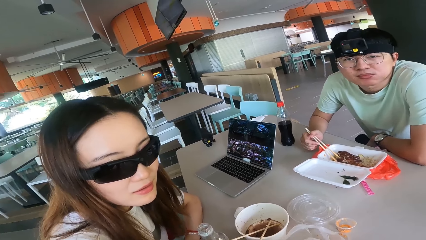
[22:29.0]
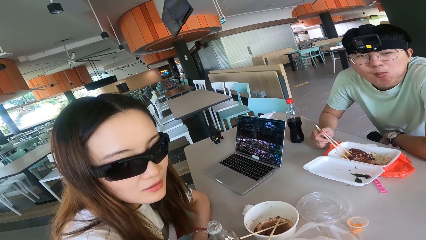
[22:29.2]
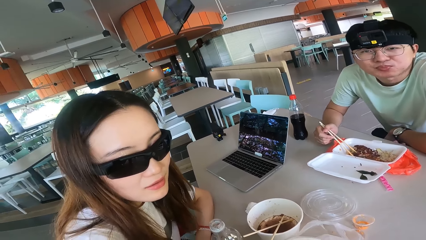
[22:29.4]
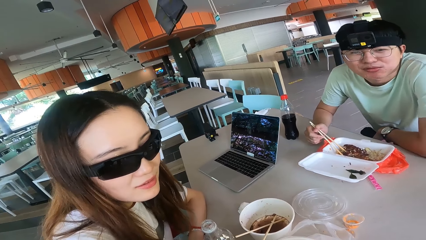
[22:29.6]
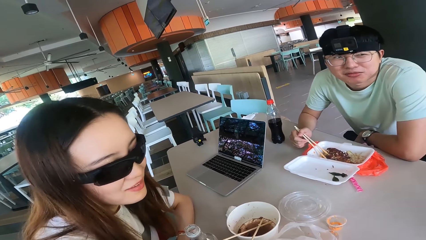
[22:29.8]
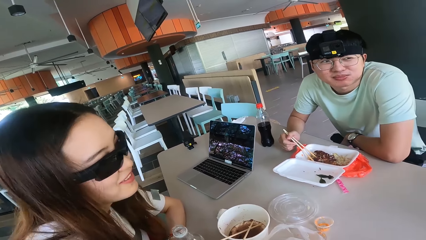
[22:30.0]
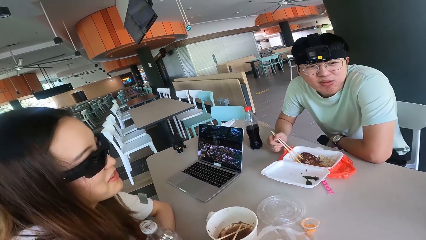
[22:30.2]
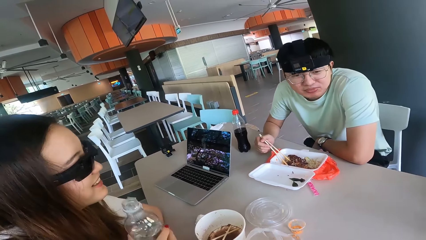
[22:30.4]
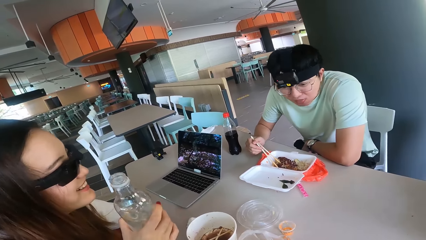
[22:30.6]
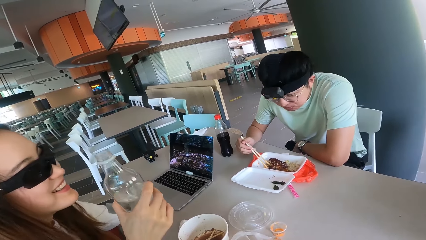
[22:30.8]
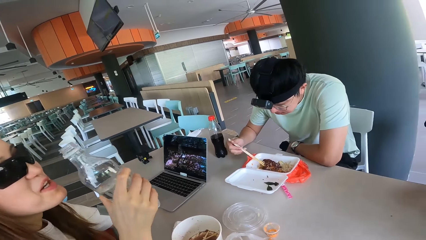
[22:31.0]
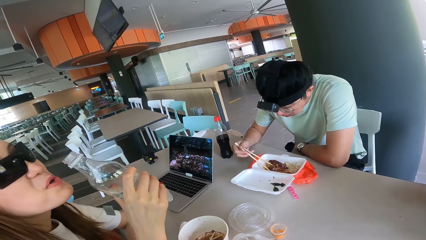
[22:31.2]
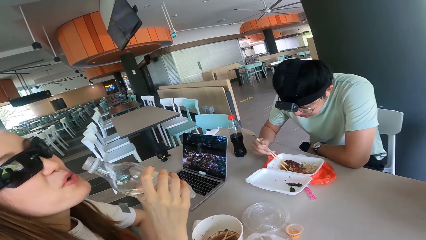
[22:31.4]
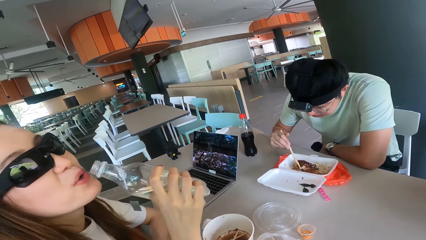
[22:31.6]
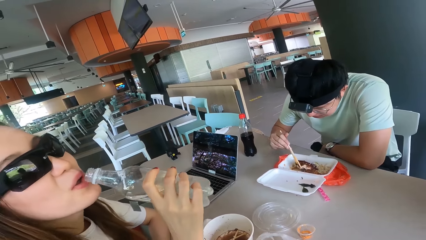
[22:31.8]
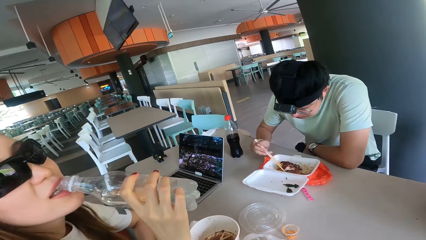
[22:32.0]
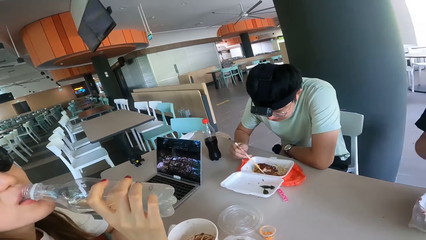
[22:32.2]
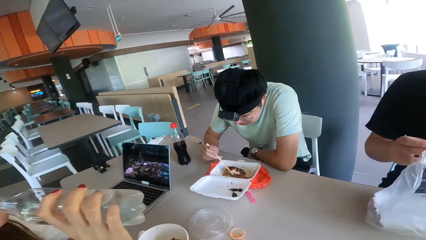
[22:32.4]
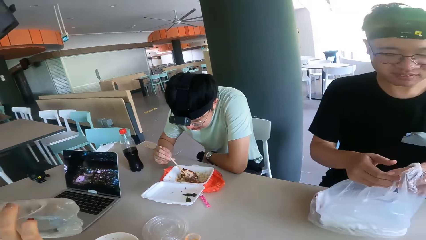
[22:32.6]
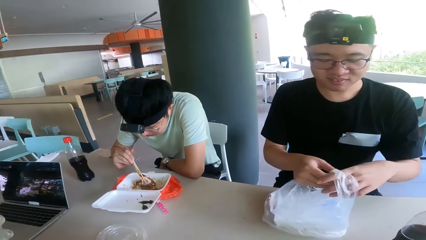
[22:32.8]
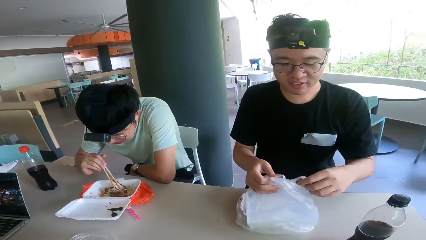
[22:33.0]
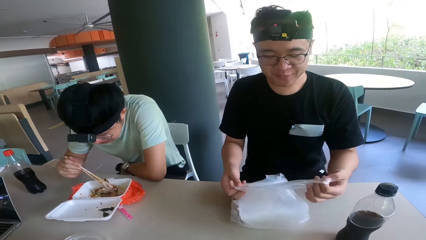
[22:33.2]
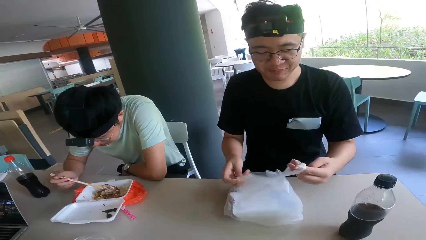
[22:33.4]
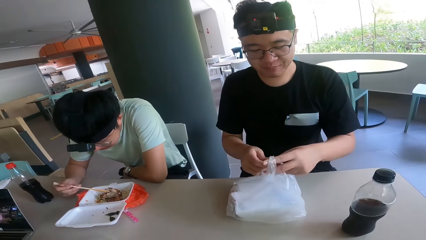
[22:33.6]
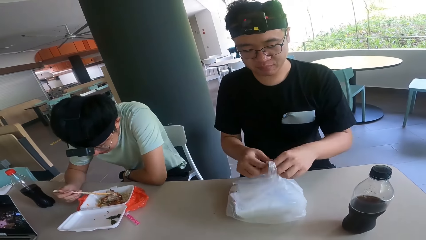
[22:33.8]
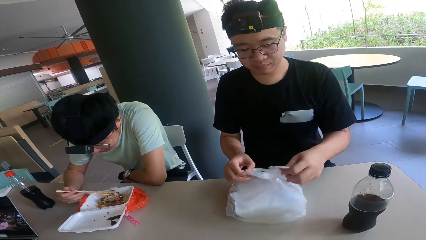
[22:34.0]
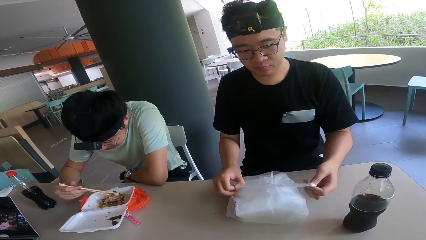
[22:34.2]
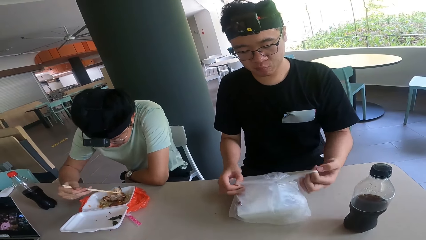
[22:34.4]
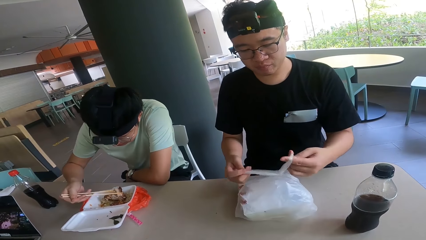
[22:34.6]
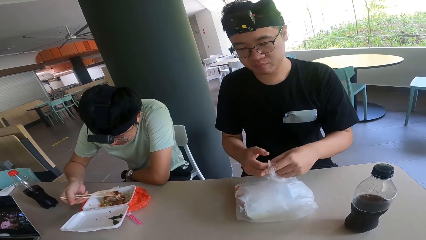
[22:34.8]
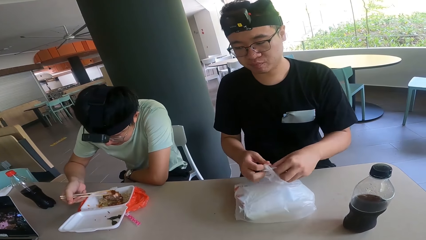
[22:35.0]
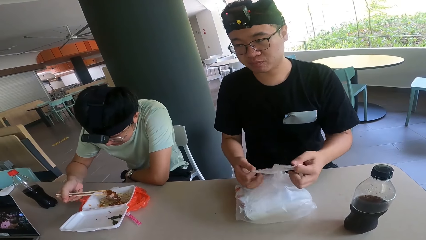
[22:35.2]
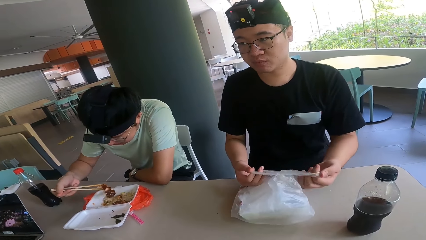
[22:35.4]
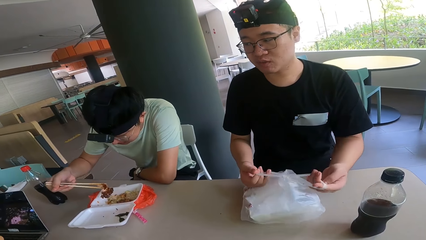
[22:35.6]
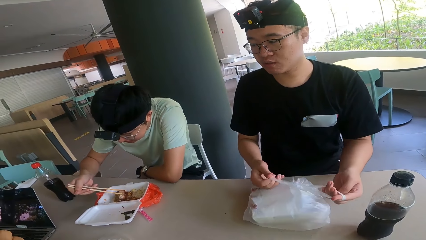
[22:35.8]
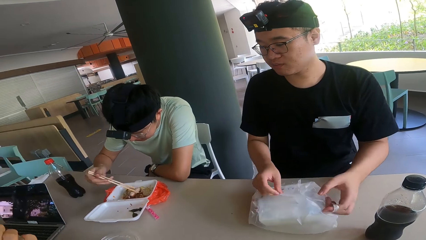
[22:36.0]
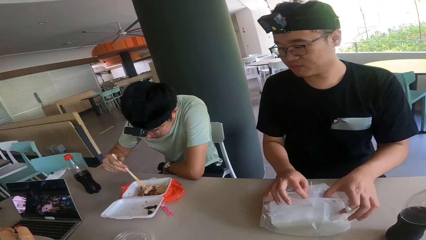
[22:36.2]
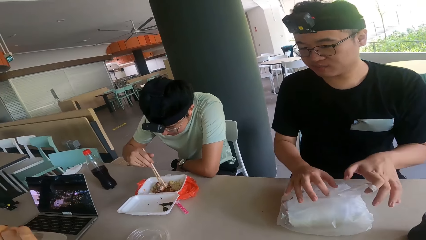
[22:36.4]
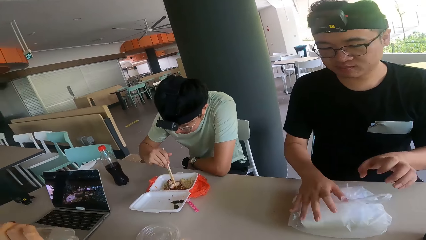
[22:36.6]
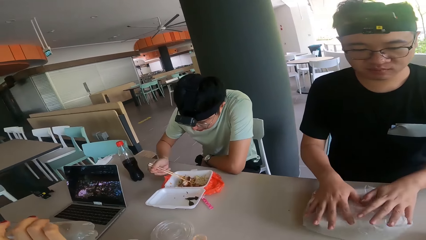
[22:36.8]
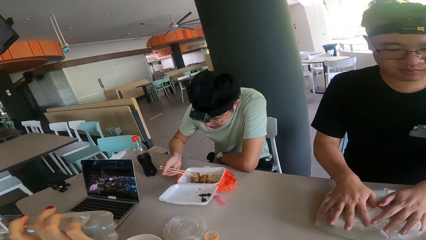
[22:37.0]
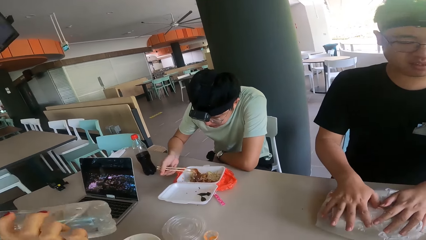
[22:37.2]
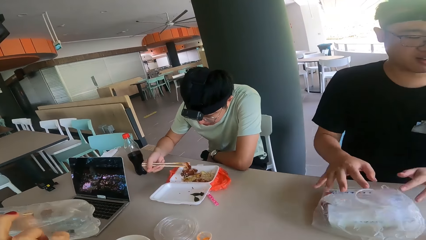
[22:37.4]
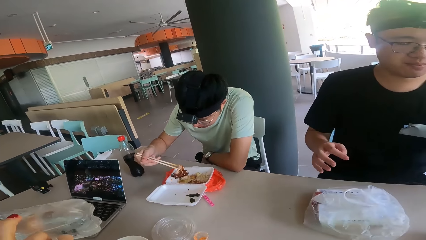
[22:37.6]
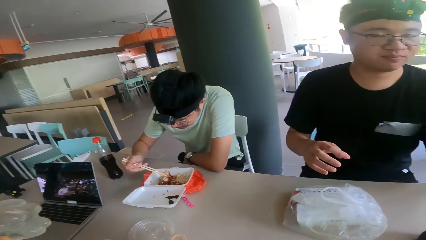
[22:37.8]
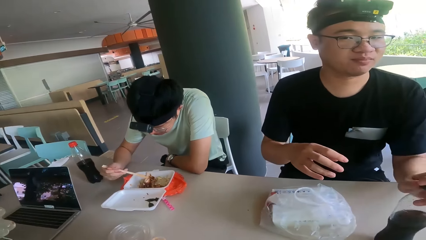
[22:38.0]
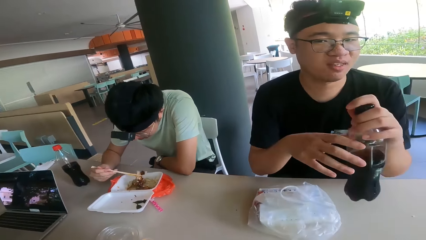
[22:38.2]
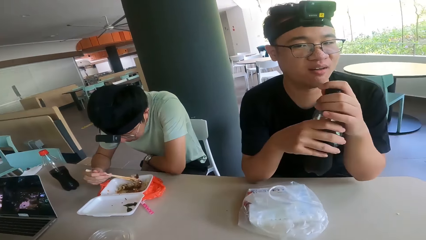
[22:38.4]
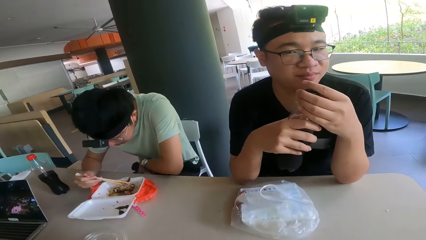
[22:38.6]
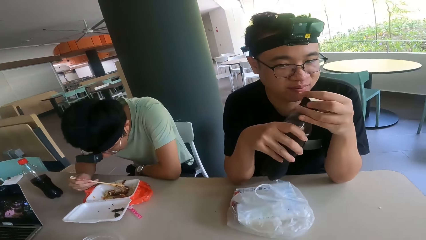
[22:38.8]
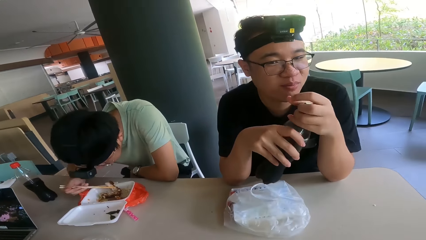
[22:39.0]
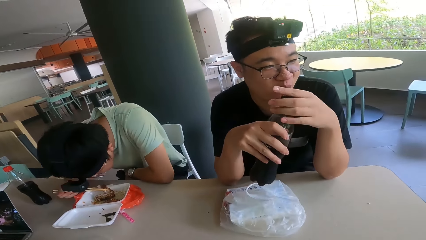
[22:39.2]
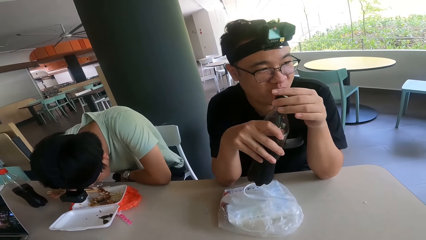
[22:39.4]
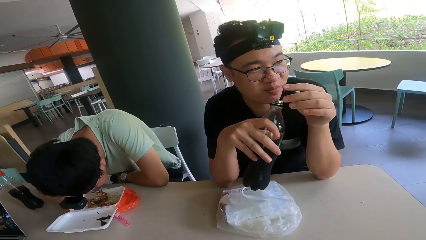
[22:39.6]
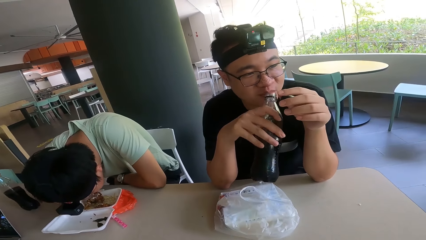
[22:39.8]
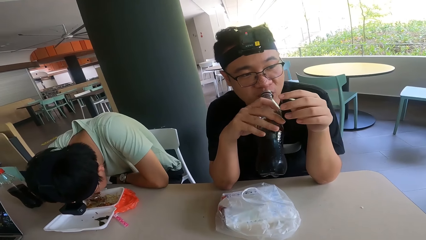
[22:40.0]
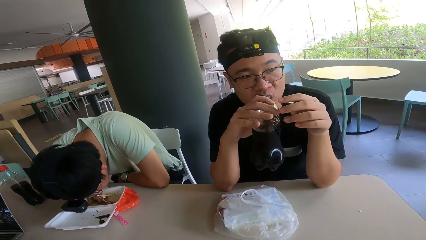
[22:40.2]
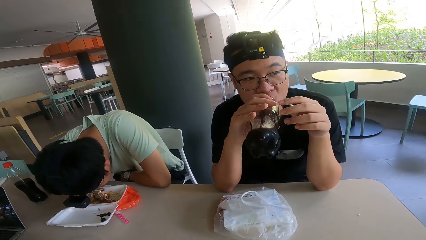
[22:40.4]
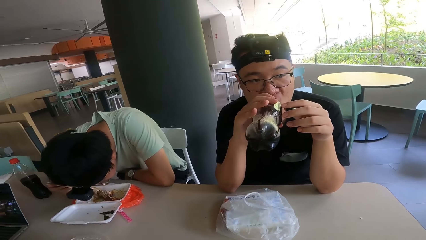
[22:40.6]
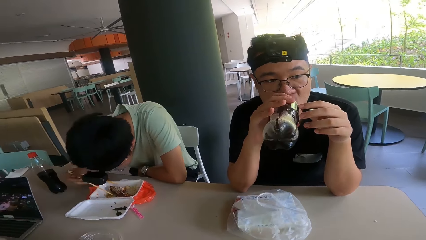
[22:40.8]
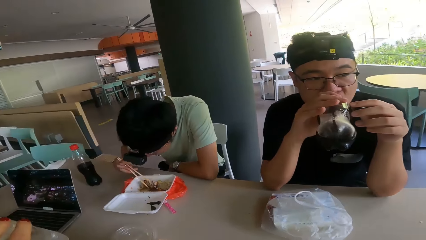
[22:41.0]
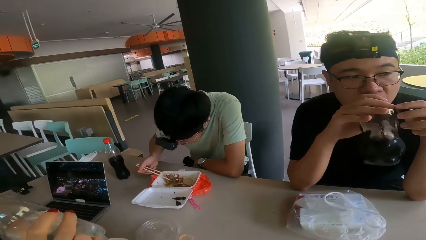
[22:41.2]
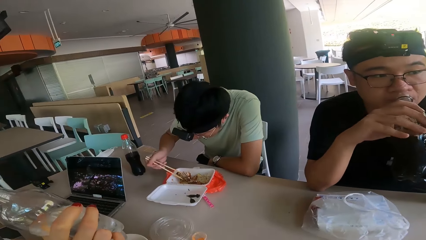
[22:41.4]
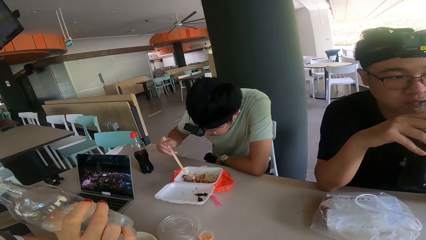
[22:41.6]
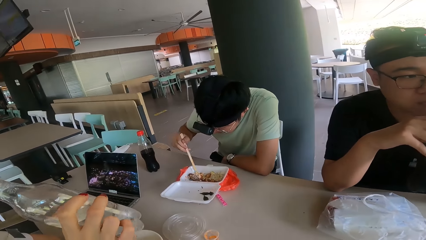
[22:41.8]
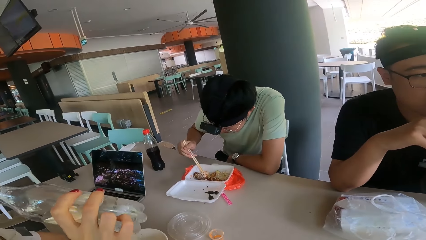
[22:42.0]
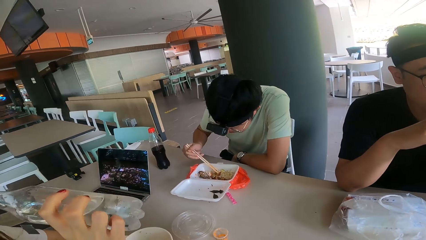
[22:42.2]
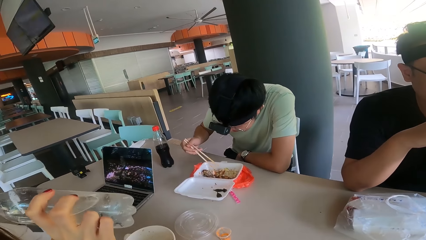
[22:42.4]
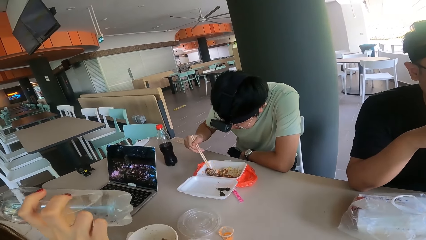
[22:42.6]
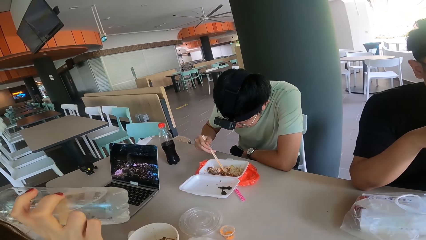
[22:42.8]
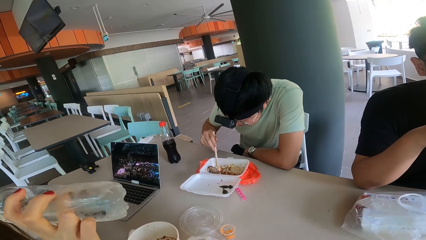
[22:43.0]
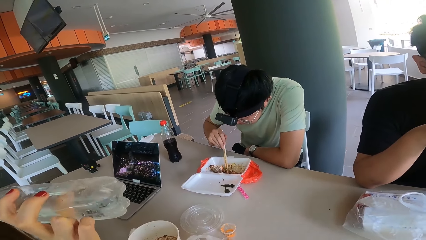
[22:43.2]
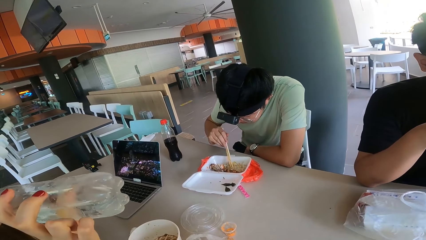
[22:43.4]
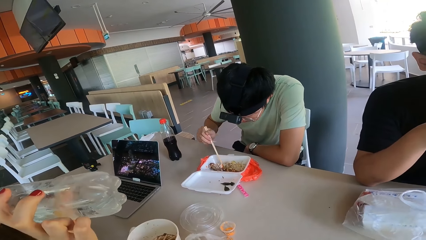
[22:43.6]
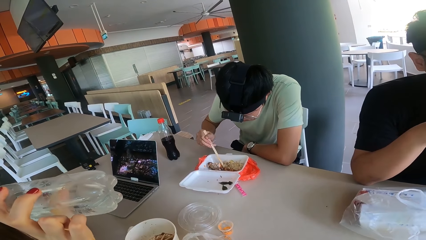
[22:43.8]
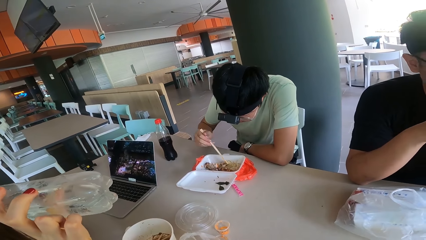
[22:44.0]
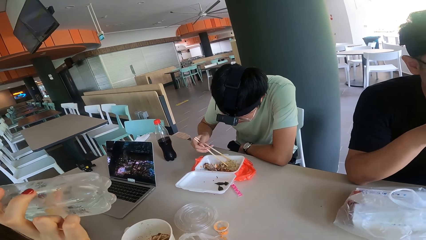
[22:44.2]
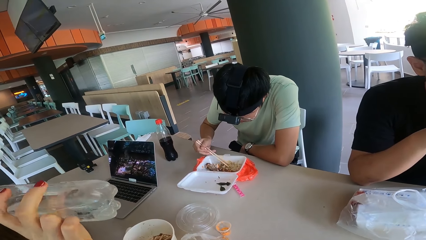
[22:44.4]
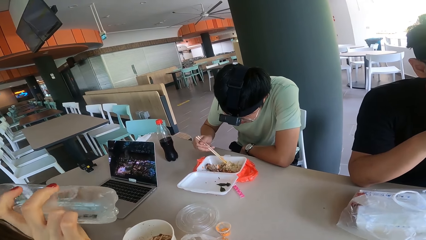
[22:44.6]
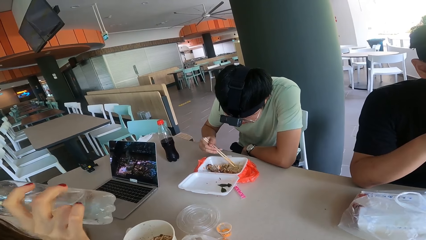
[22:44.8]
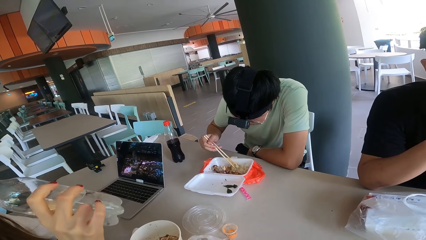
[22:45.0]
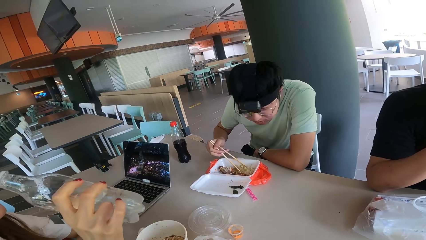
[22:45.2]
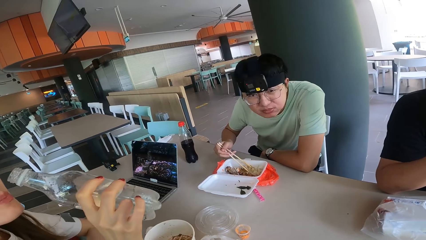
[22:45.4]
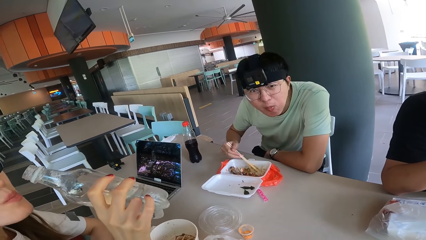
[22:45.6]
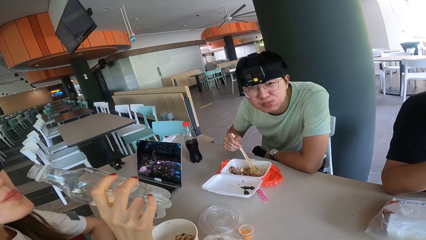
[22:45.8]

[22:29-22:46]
A person drinks water. Another person holds the water bottle. Another person holds the drink. Another person drinks soda. That person, a lady, drinks water.
